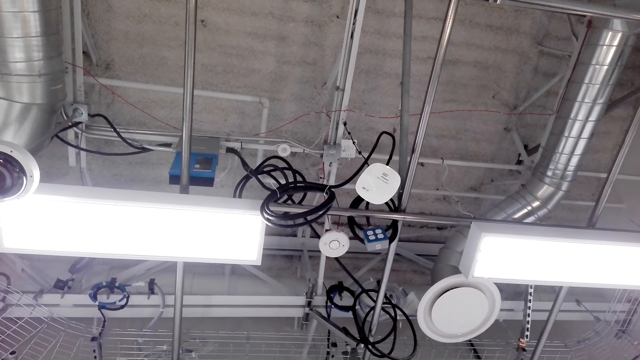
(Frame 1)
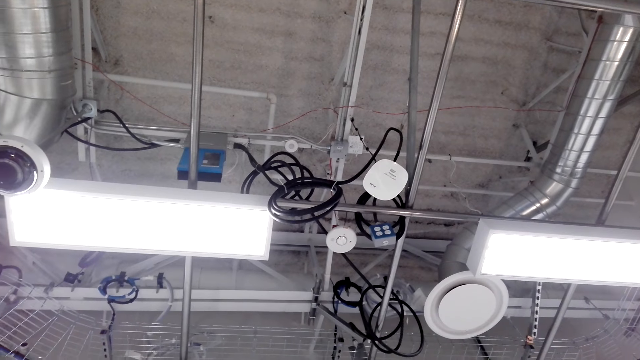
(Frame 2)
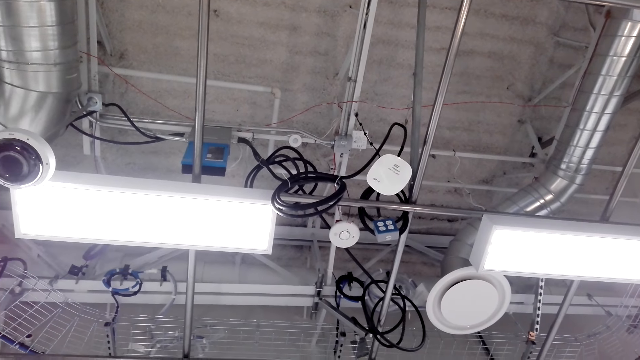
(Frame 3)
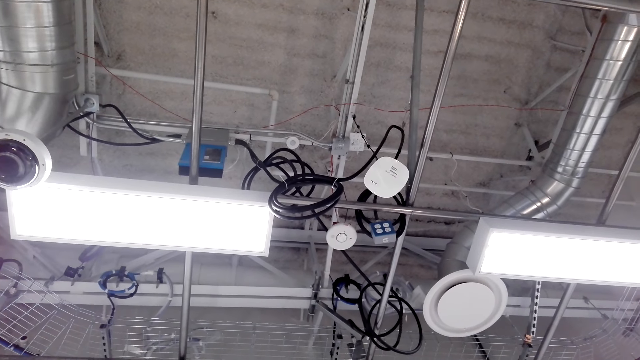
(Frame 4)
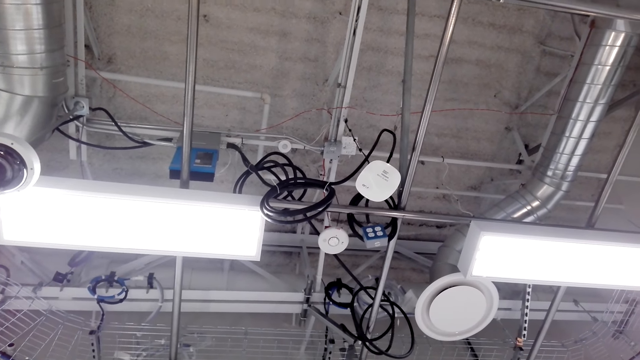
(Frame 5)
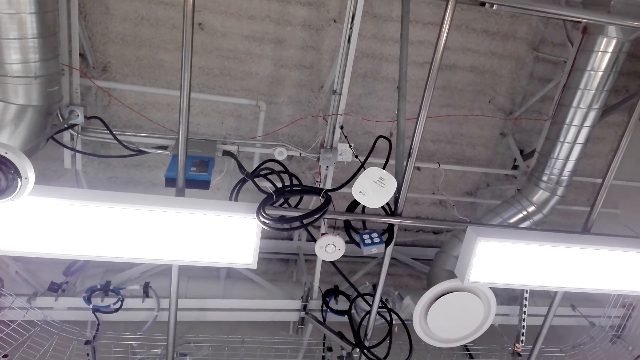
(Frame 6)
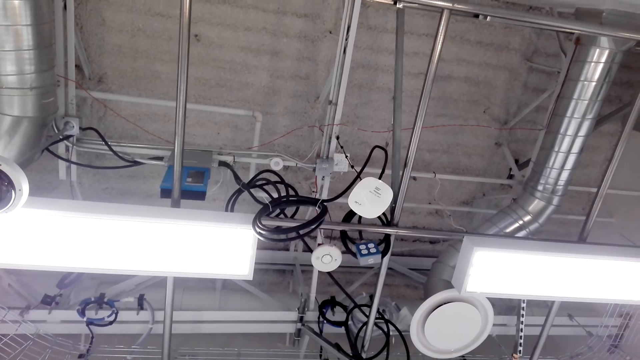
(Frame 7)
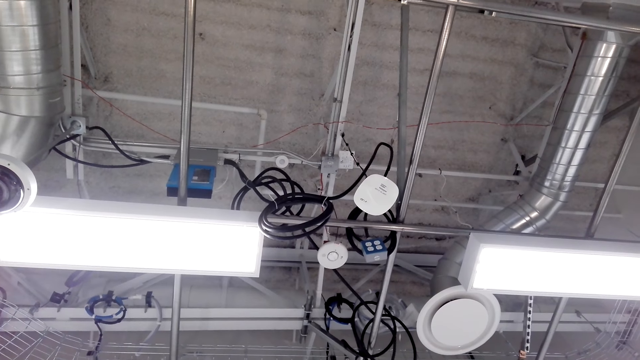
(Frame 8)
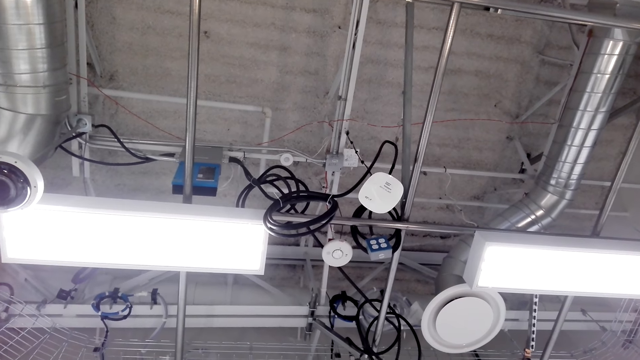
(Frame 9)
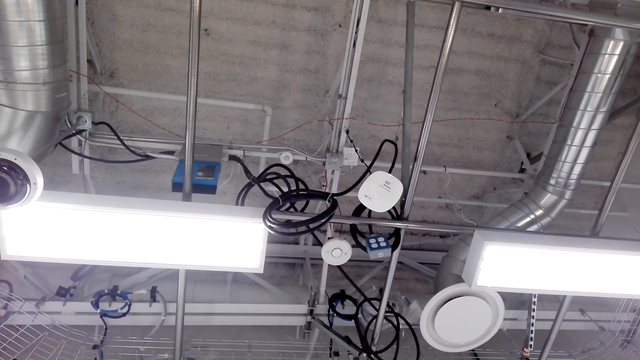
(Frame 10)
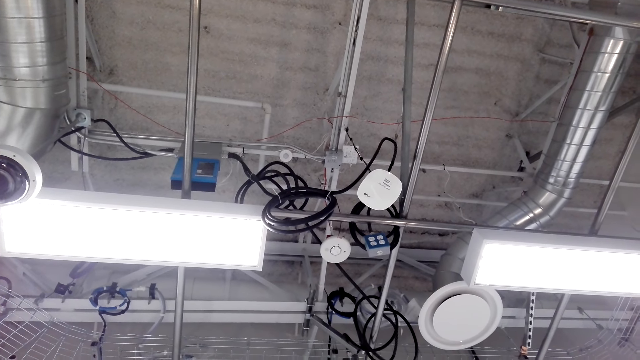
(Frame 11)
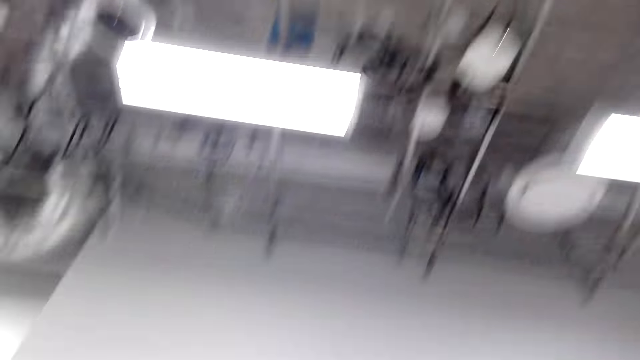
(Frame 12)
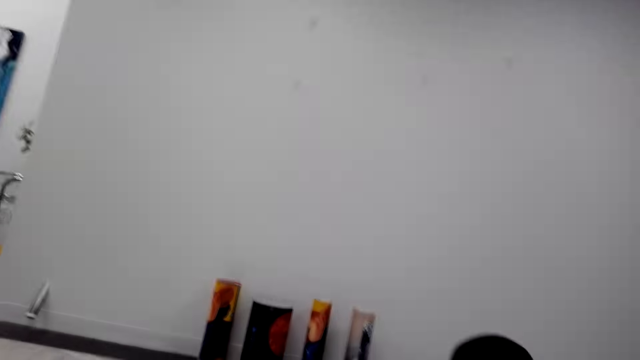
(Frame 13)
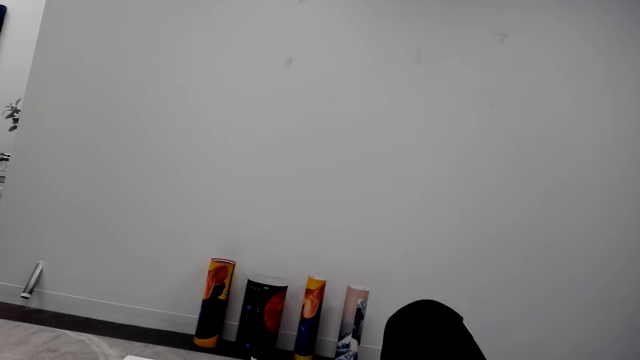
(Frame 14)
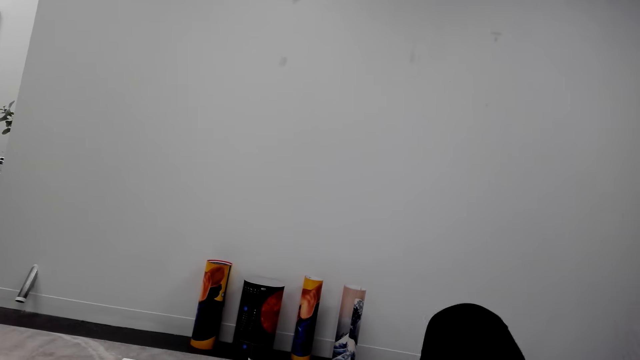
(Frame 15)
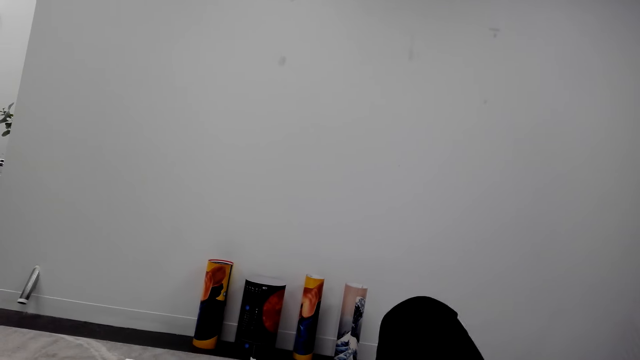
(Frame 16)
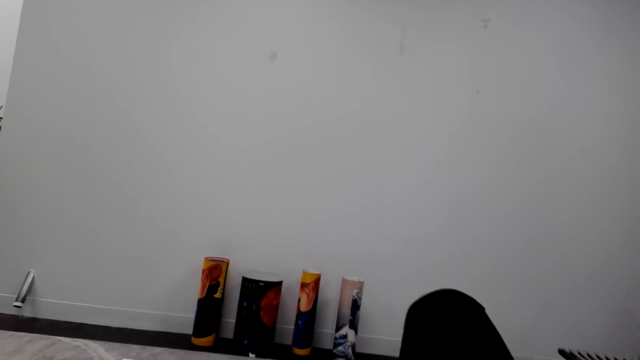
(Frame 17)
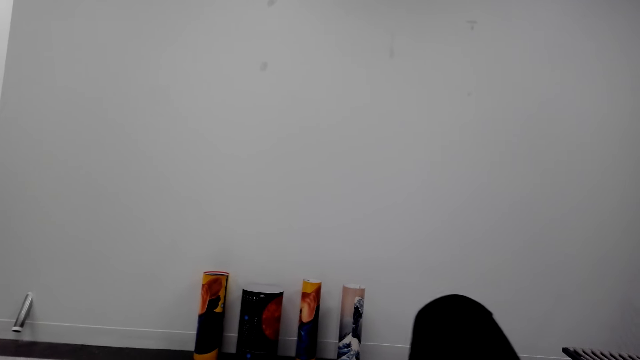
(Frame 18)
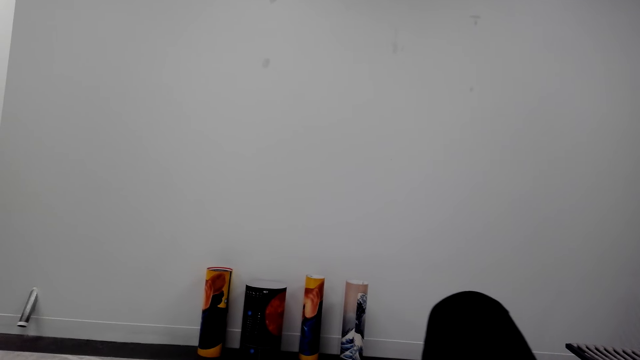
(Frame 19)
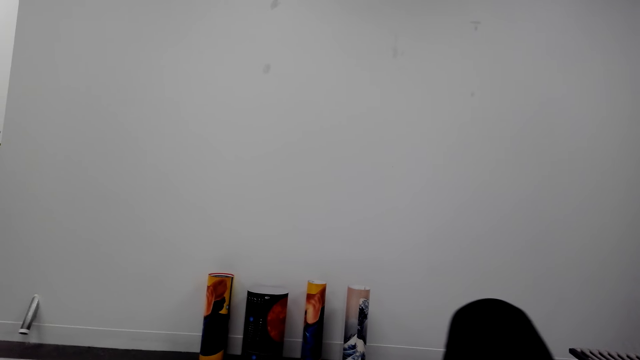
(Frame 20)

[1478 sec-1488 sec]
The camera wearer speaks with the phone. They shake their leg.

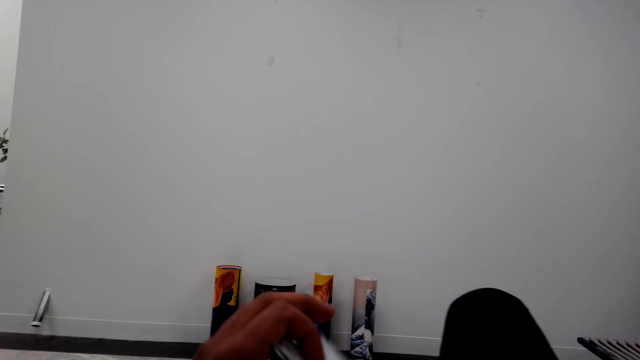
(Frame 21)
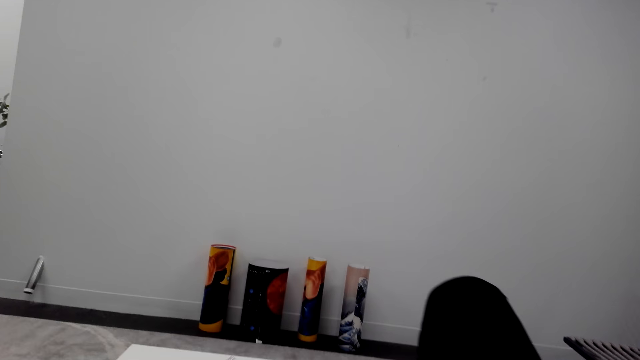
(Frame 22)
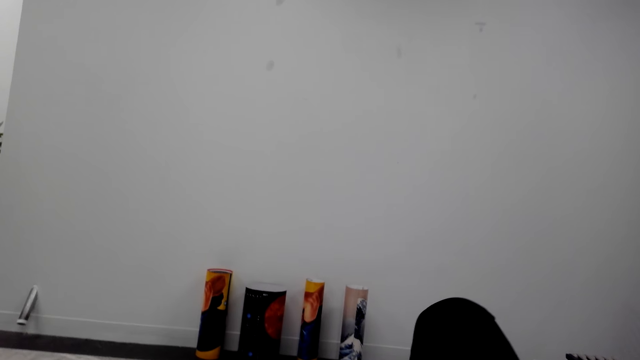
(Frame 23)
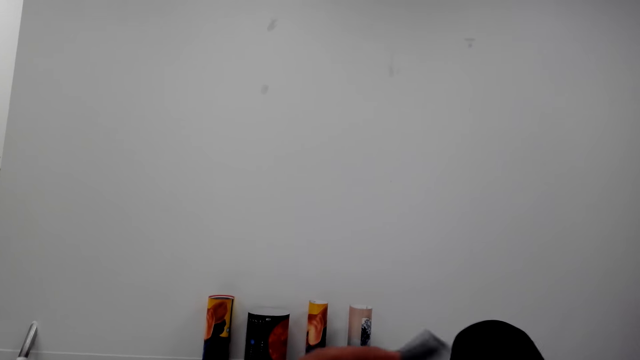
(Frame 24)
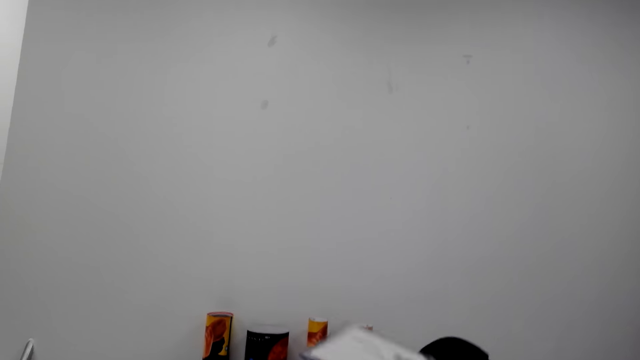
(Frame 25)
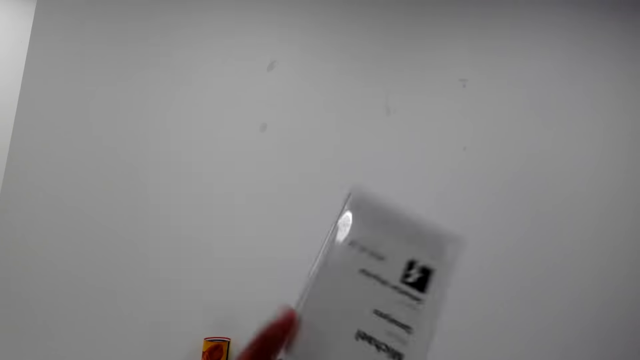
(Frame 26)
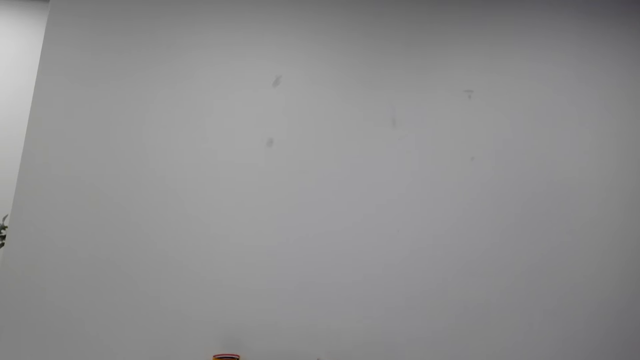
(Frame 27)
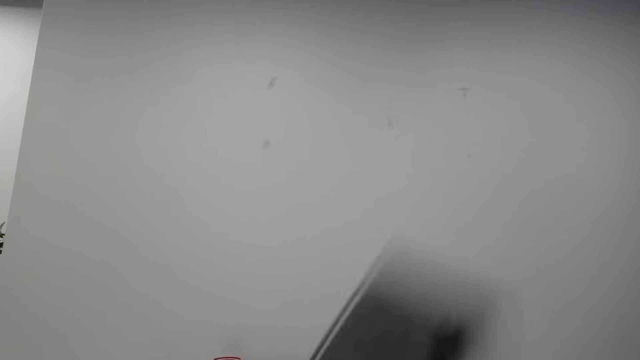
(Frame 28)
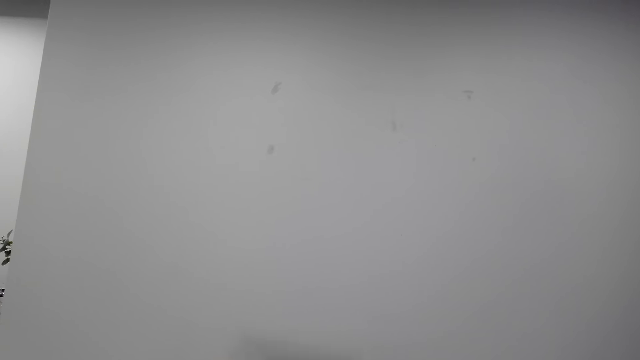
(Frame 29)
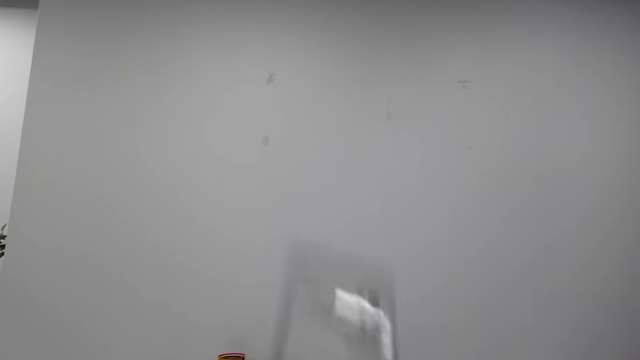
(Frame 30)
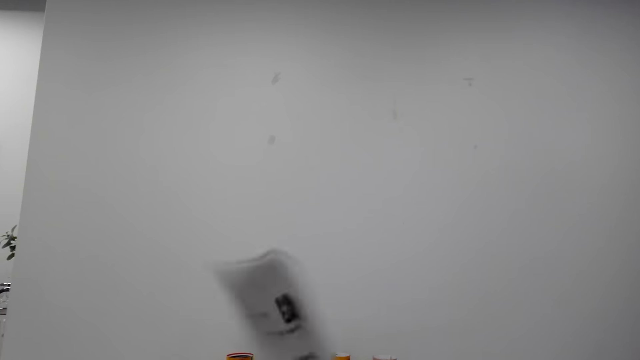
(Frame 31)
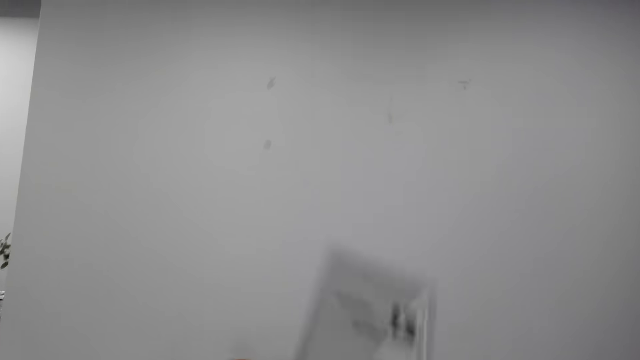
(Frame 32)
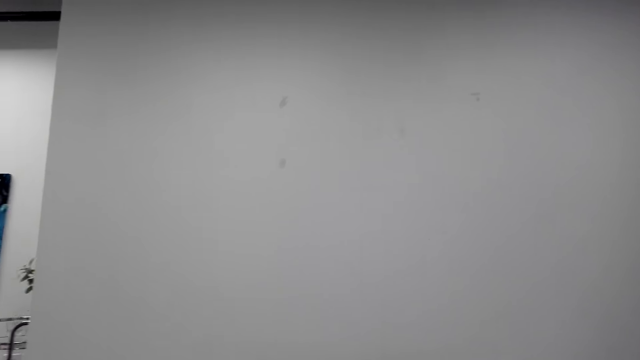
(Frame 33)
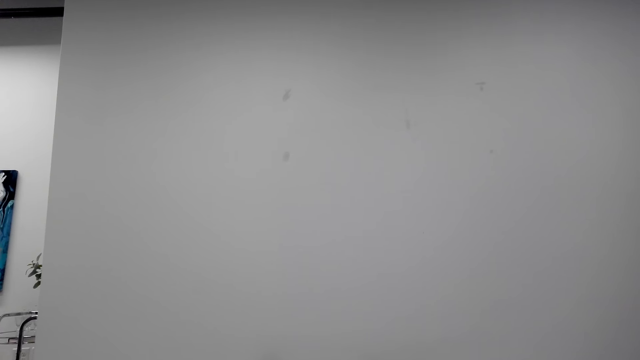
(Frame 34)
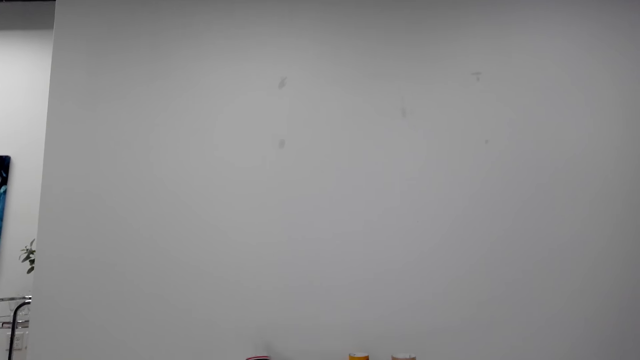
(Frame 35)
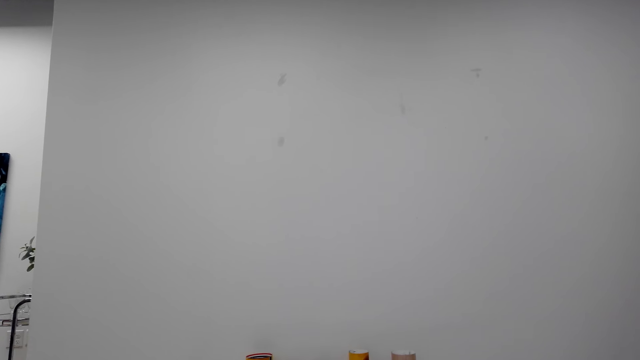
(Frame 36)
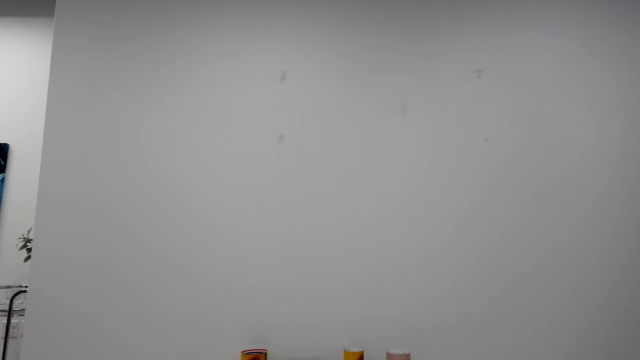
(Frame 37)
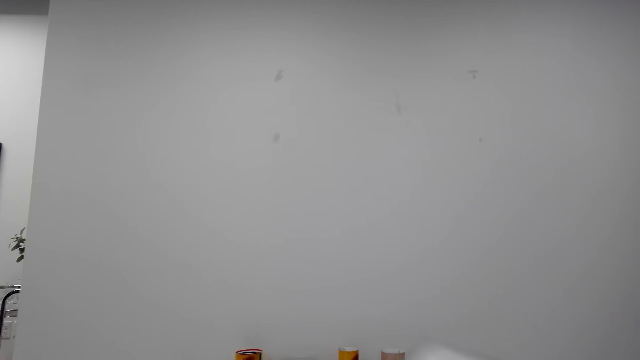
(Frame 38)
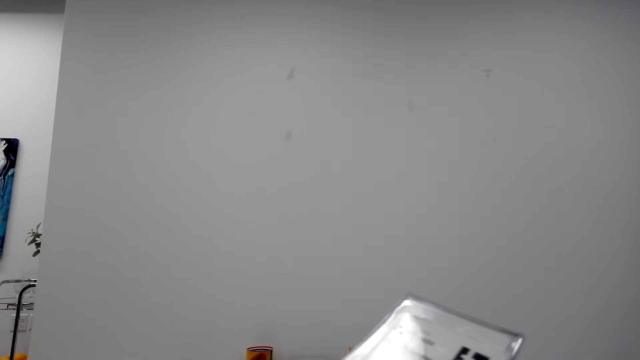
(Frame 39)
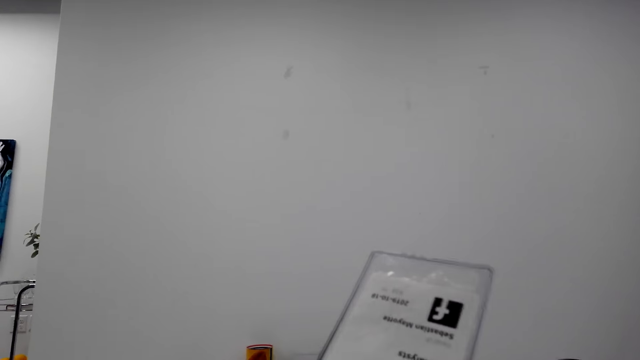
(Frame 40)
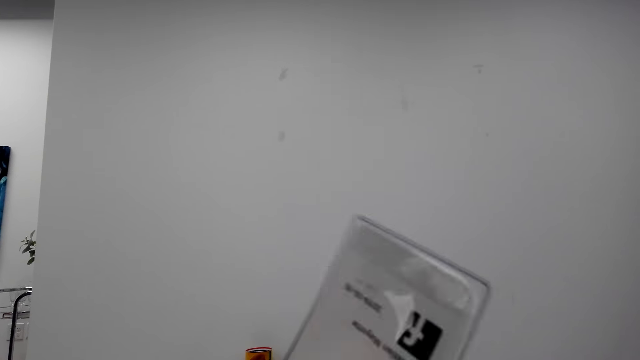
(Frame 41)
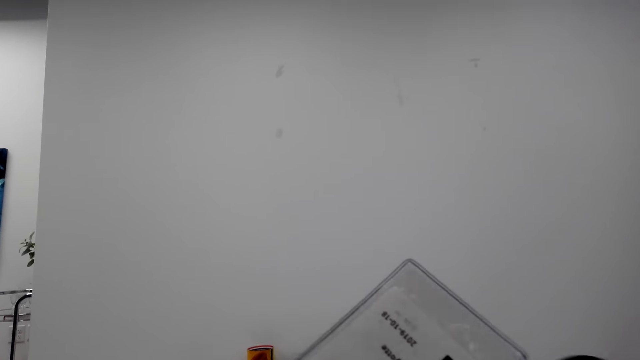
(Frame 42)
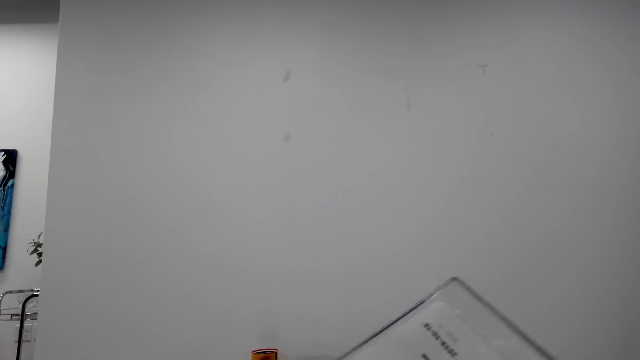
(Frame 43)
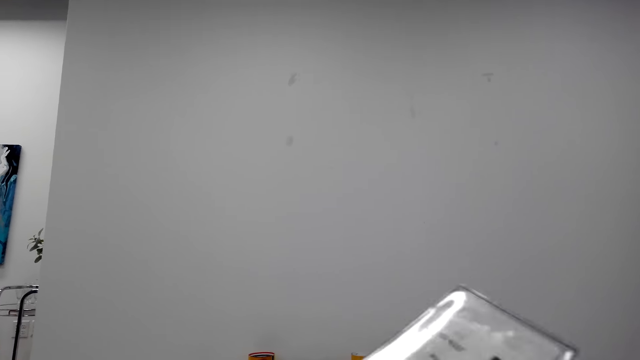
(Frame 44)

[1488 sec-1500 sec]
The camera wearer raises their hand, looks around, and holds a paper. They turn the paper. They shake the paper. They cough. They speak with the phone. They play with a card written Facebook.
